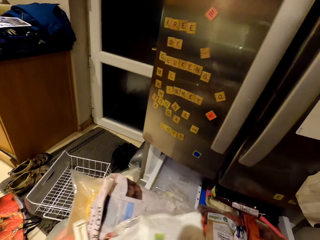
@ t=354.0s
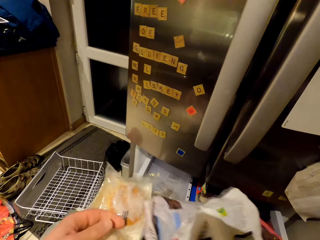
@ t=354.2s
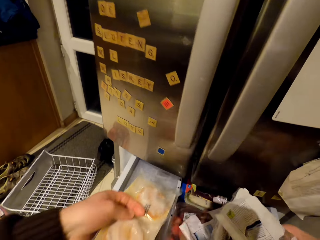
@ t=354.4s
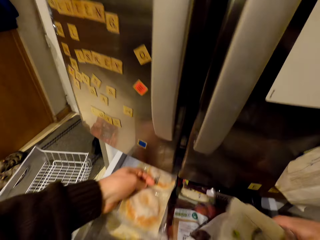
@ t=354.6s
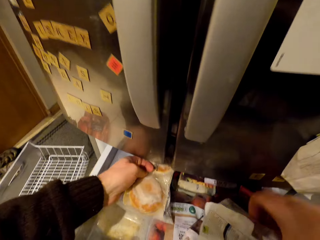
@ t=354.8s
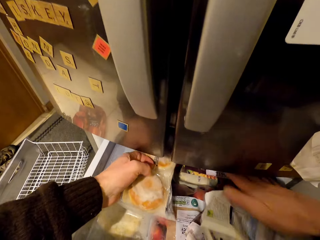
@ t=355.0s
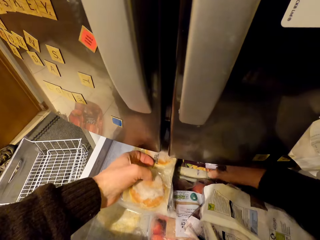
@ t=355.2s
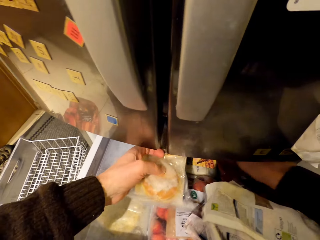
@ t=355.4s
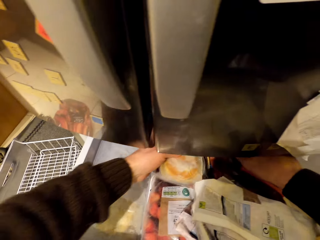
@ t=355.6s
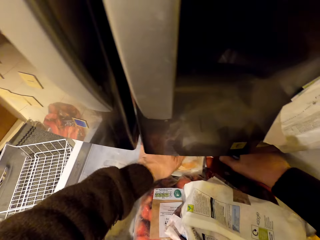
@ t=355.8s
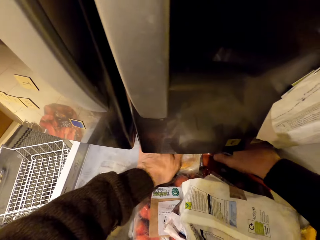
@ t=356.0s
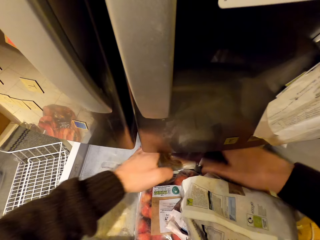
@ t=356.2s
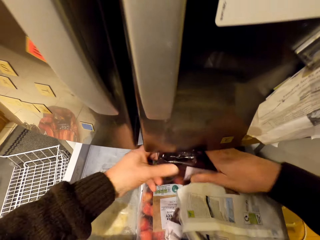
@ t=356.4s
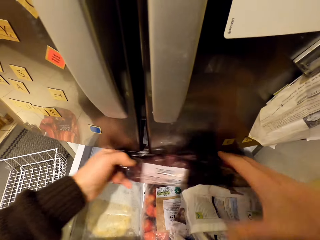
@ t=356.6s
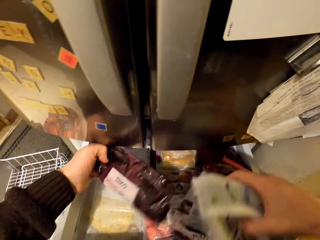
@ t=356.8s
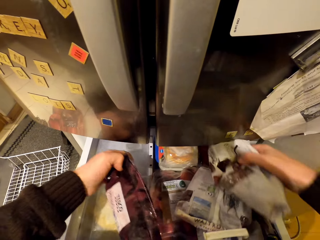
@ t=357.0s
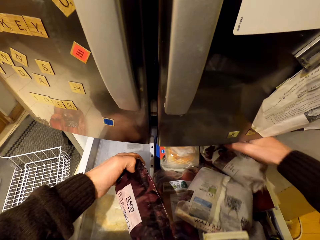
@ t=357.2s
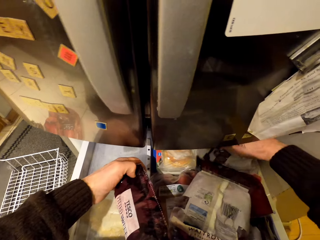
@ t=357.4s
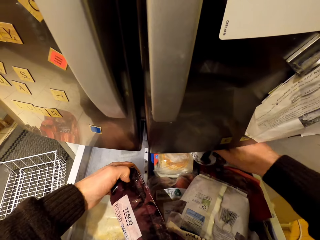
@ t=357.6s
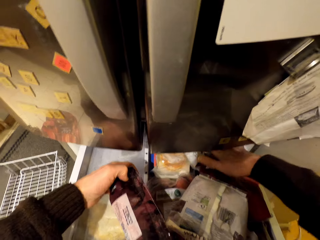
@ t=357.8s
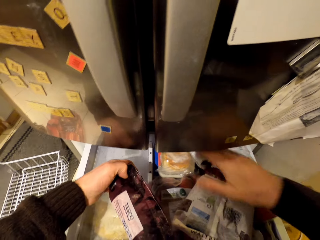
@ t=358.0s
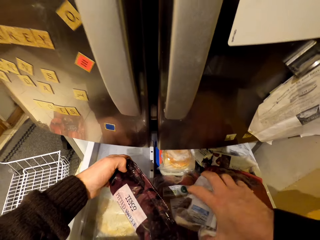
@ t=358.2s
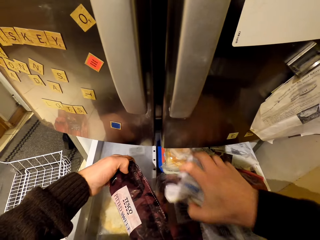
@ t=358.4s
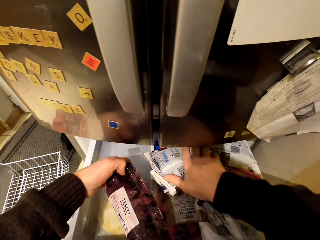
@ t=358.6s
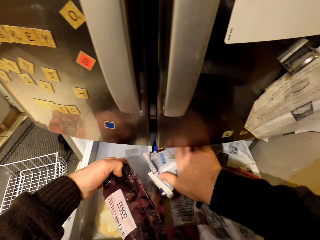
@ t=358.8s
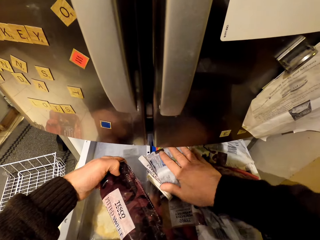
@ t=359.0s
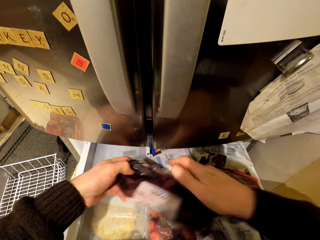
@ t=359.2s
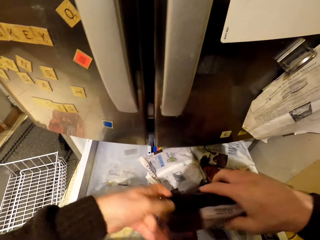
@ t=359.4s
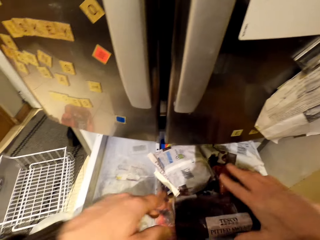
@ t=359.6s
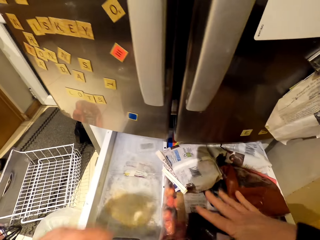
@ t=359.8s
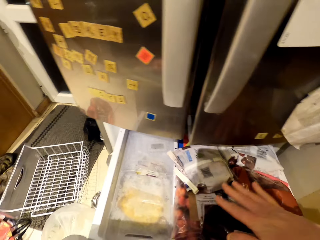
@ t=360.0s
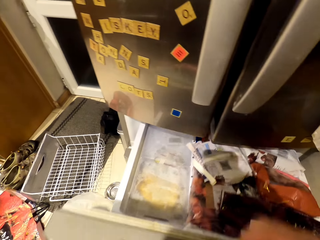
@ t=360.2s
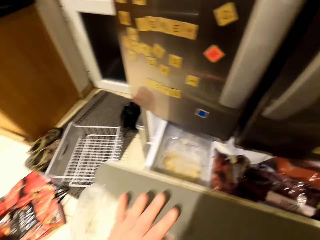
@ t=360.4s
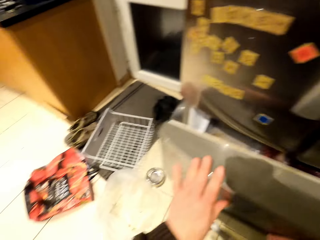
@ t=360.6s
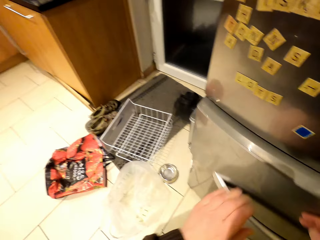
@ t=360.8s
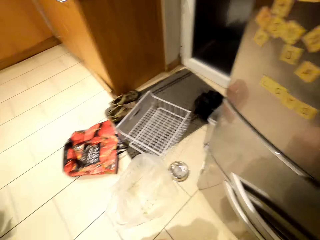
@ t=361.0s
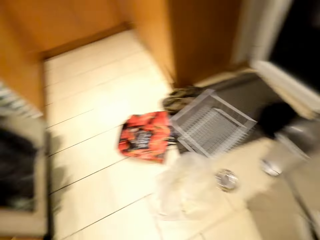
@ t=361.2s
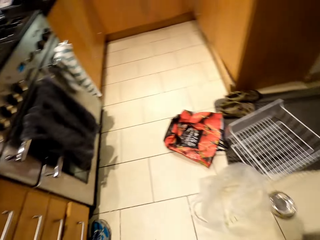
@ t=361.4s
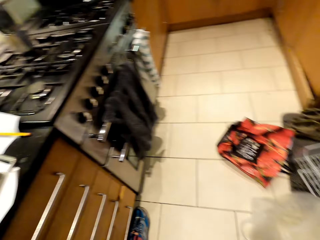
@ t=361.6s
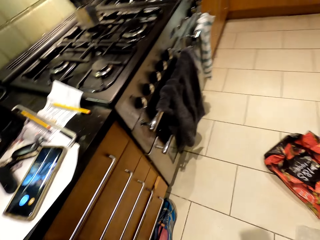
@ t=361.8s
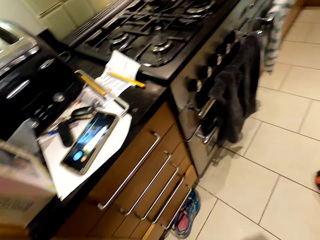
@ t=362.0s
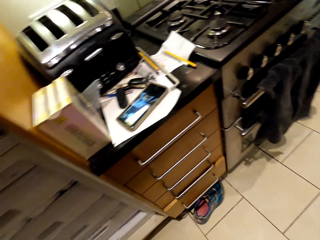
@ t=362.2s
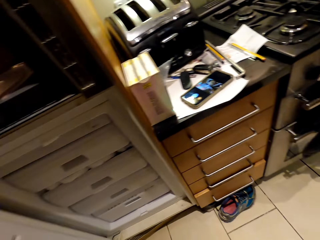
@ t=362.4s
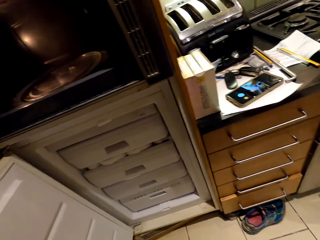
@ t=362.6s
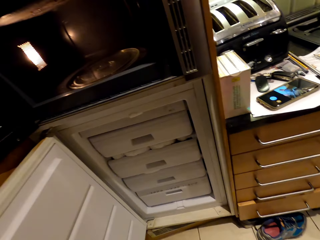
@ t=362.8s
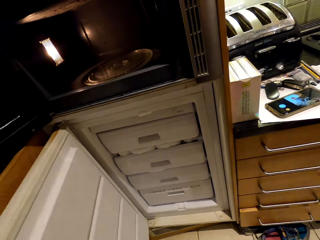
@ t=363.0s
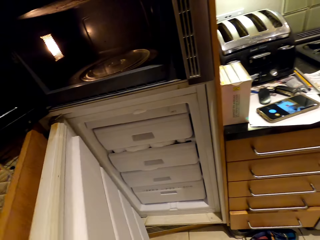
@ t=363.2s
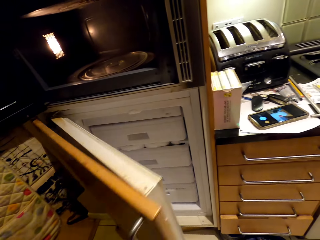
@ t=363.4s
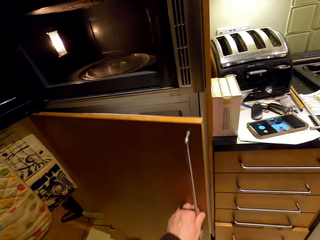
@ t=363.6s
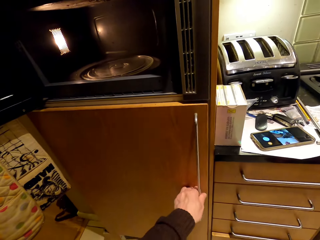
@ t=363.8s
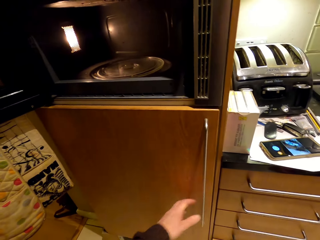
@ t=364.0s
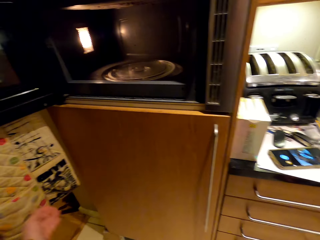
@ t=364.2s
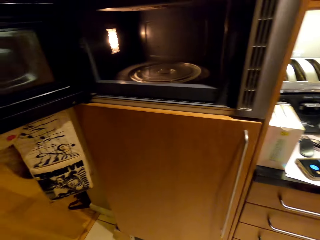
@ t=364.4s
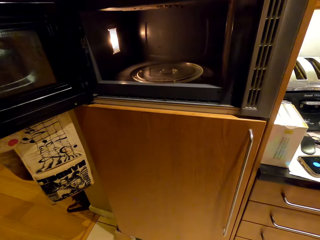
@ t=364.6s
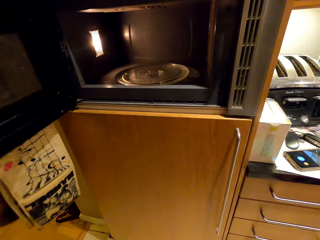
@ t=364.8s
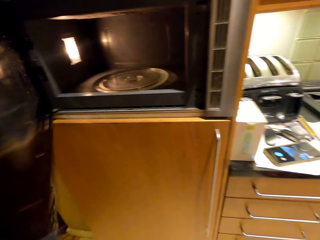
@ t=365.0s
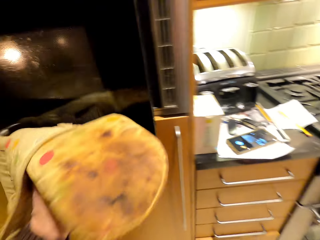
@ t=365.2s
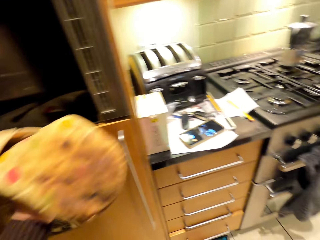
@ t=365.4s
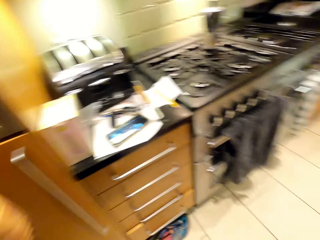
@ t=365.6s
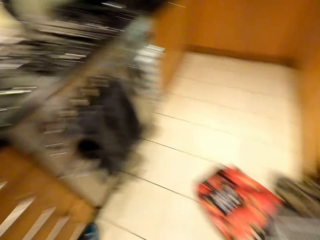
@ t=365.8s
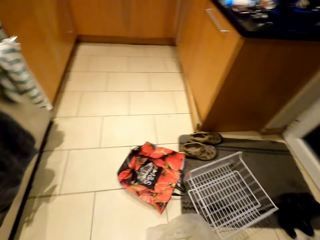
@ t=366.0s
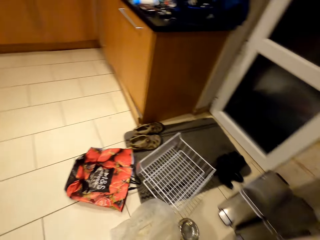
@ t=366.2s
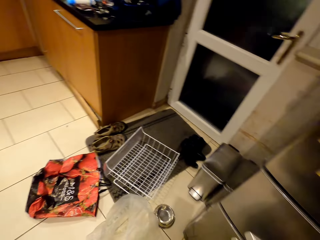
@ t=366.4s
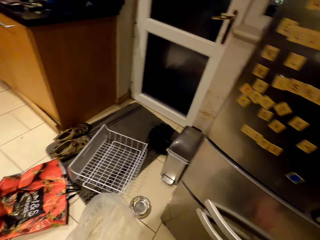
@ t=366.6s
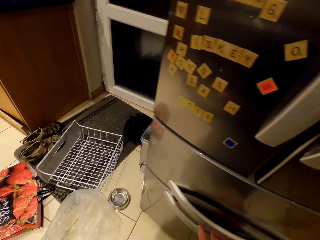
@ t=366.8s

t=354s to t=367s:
The camera wearer puts food into the fridge. They arrange the food in the fridge. They close the fridge drawer. They close the fridge door. They close the microwave door.

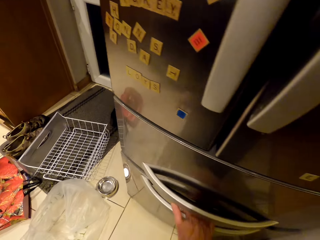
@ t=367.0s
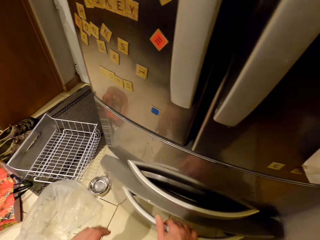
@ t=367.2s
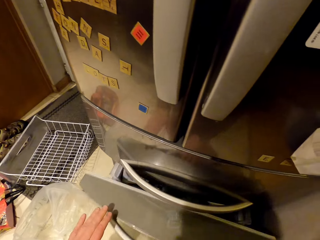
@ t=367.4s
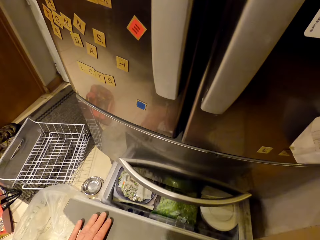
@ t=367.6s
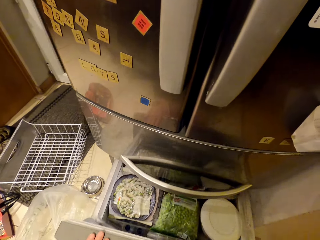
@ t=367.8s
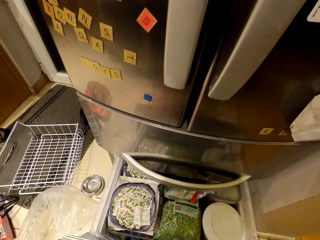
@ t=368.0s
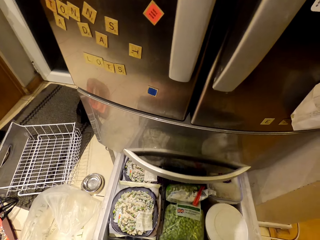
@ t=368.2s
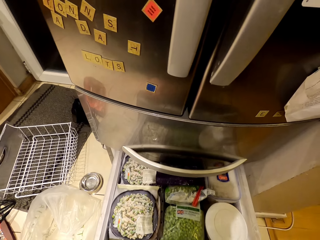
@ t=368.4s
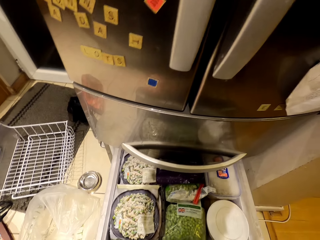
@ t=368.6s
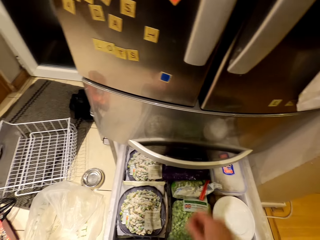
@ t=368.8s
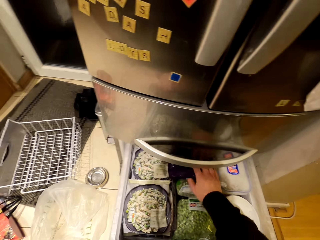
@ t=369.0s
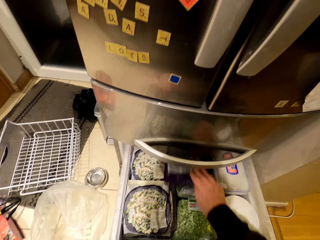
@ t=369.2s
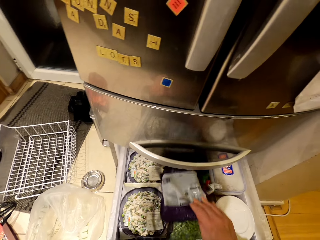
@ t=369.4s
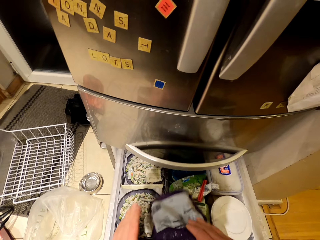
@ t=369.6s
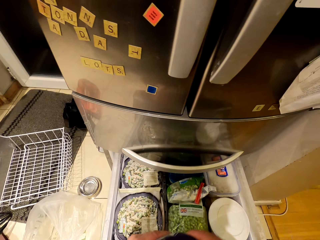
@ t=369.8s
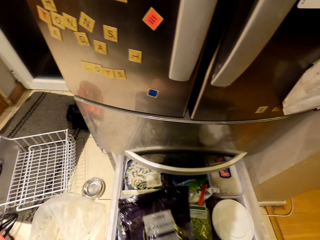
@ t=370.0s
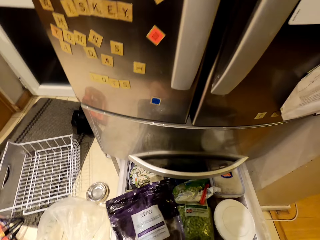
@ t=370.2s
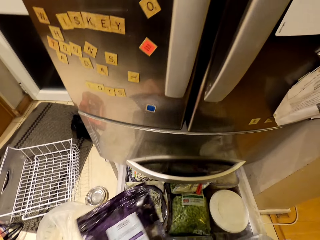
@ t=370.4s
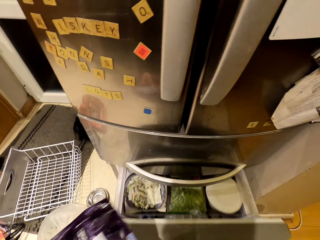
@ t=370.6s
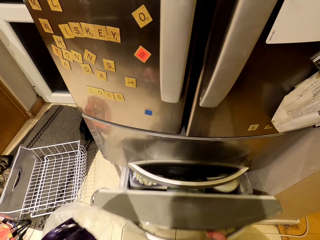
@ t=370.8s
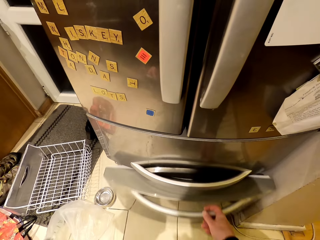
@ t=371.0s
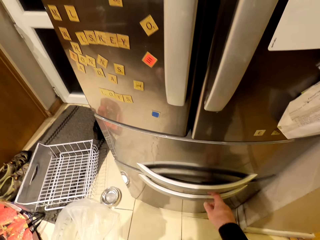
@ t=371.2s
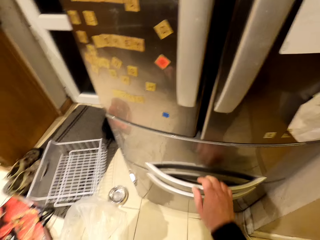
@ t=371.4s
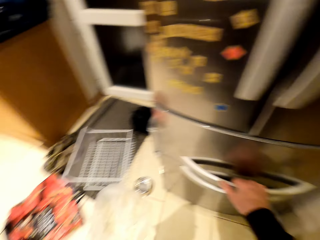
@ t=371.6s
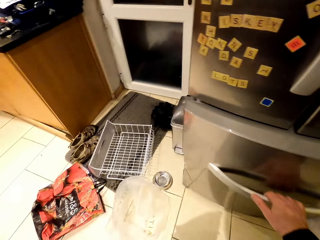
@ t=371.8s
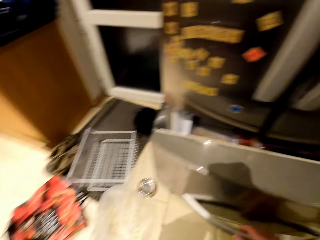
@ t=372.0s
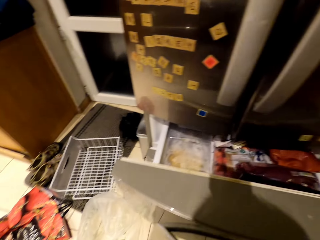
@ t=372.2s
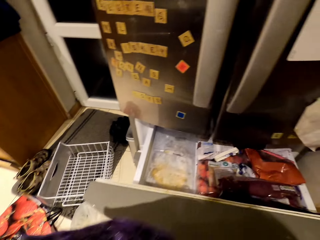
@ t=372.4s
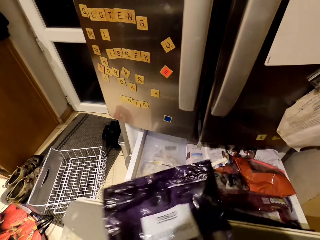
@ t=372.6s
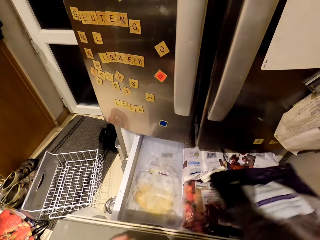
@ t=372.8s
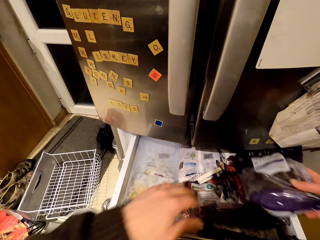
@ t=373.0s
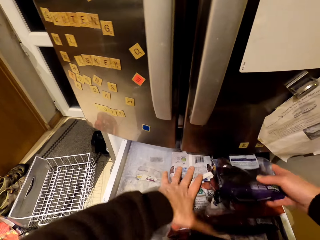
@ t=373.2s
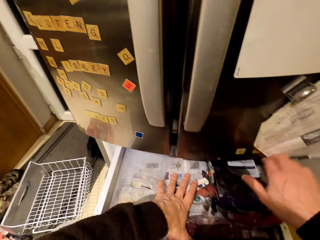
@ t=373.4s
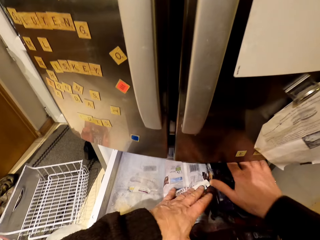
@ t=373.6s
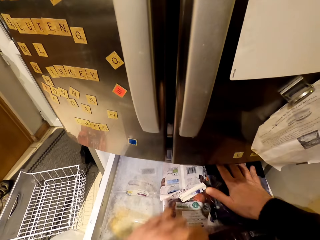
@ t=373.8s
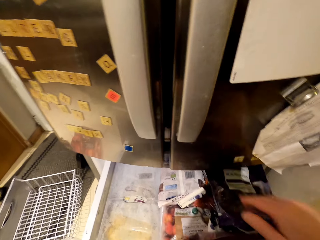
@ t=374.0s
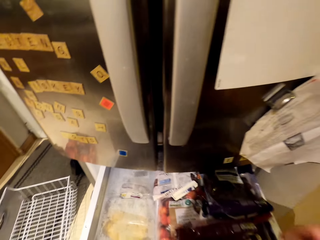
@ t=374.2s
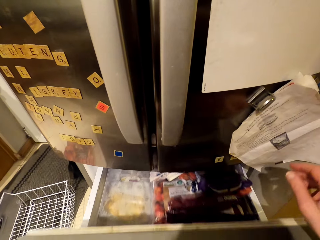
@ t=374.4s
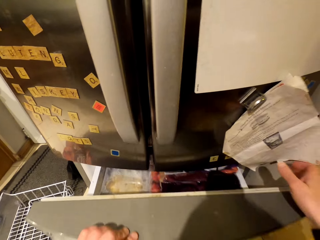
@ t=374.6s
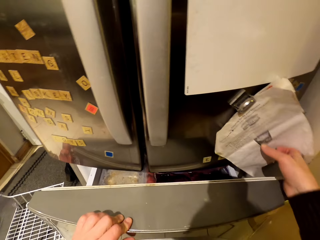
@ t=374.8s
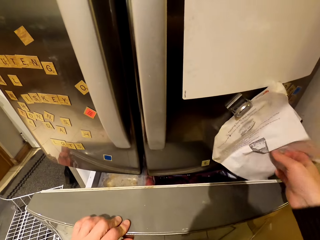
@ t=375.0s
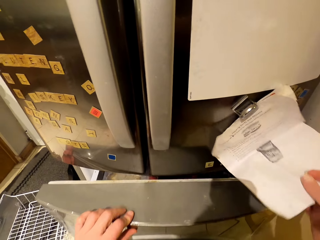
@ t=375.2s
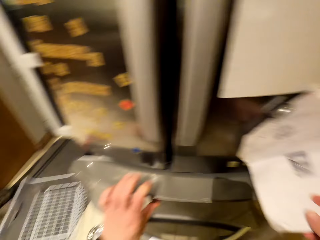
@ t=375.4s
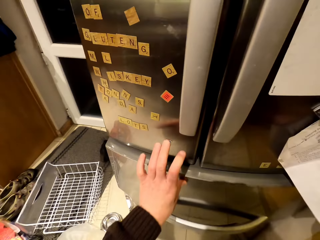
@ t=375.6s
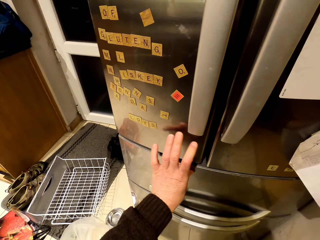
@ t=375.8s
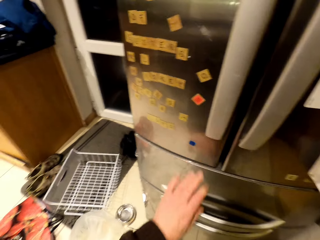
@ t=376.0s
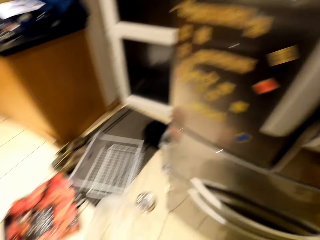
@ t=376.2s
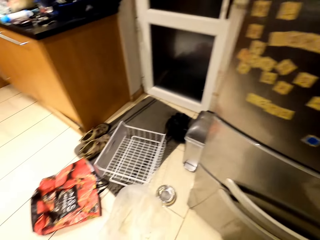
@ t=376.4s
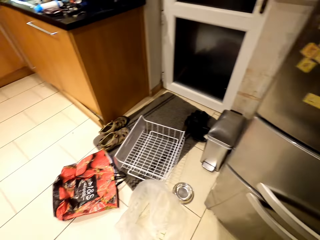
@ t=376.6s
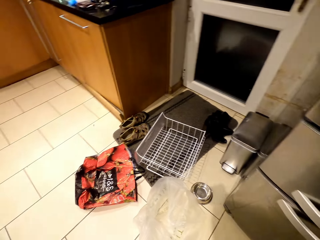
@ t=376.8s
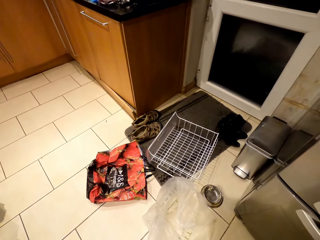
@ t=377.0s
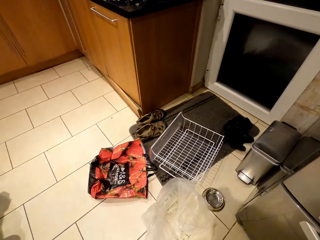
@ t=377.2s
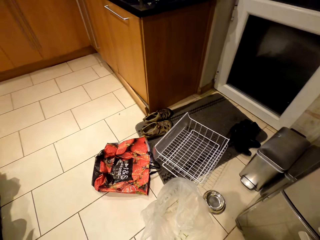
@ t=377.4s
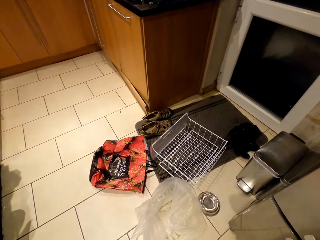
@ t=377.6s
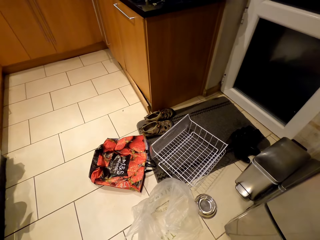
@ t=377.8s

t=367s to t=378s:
The camera wearer opens the fridge drawer. They take out a packet of food from the fridge. They close the fridge drawer. They open a fridge drawer. They put the packet of food into the fridge. They close the fridge drawer.
